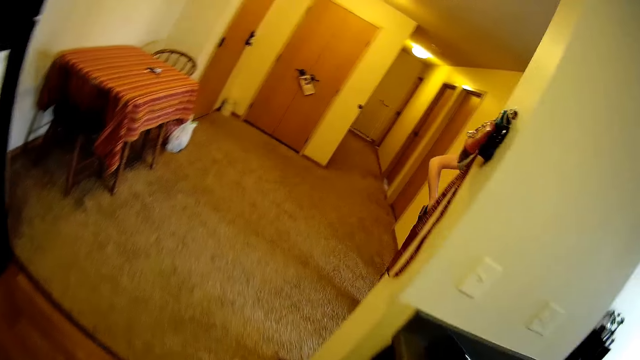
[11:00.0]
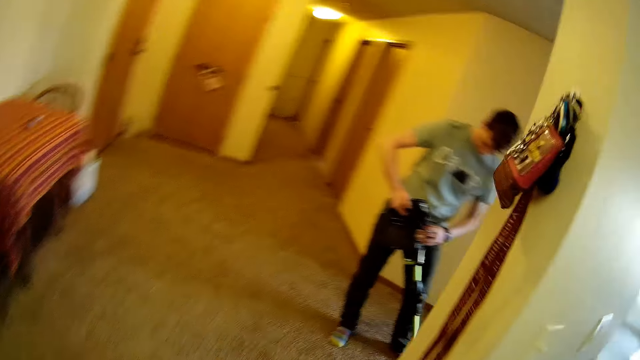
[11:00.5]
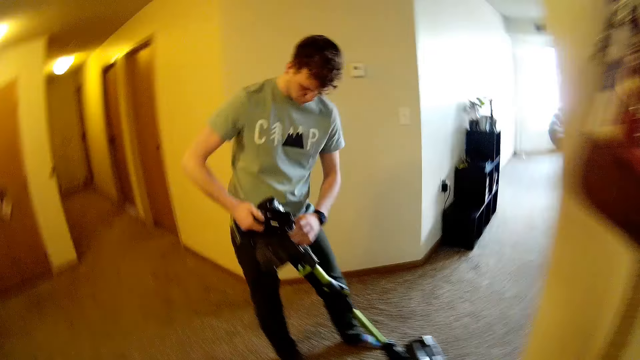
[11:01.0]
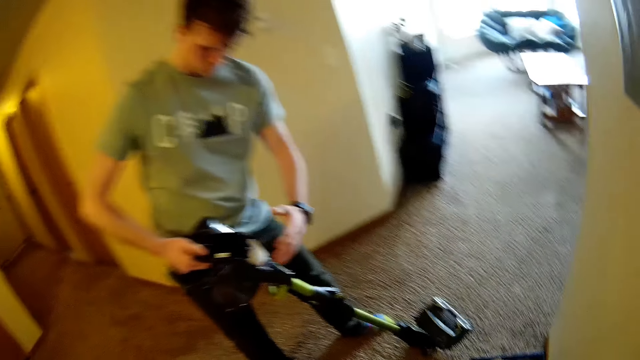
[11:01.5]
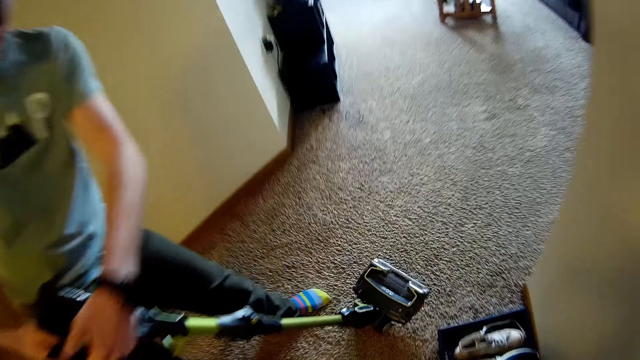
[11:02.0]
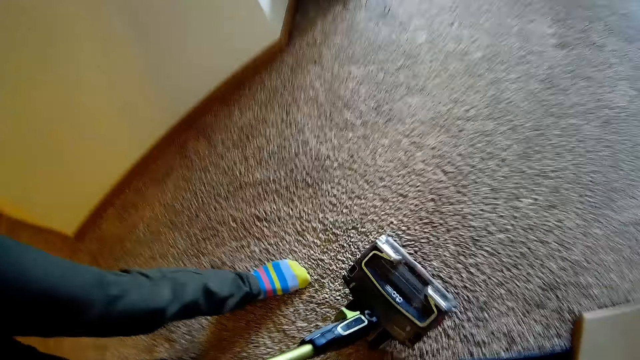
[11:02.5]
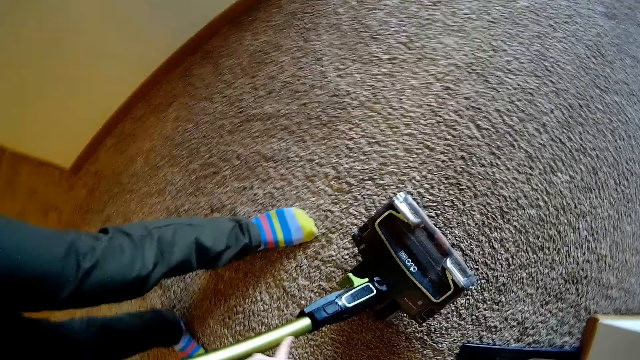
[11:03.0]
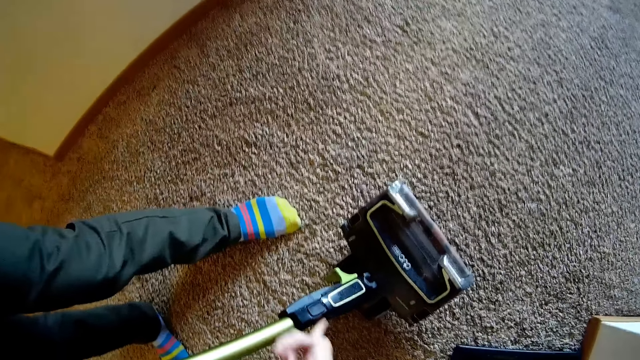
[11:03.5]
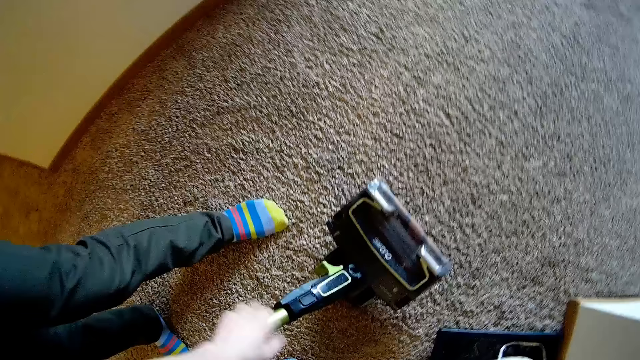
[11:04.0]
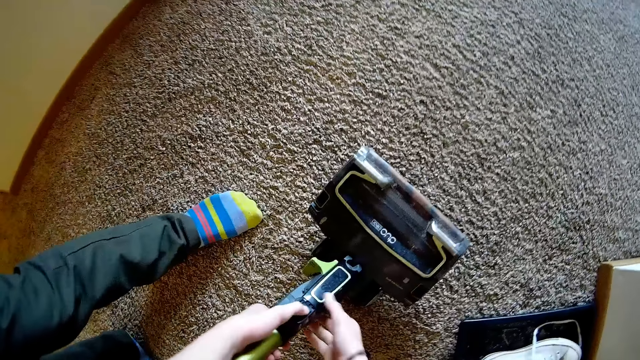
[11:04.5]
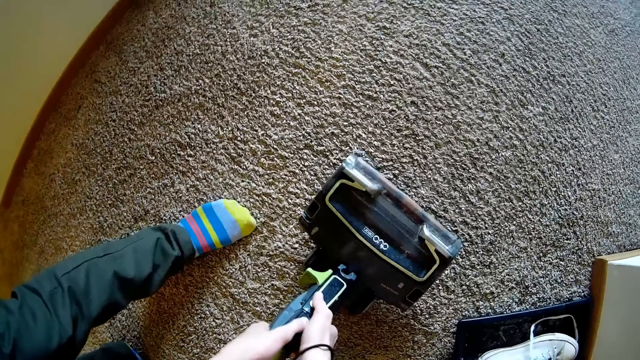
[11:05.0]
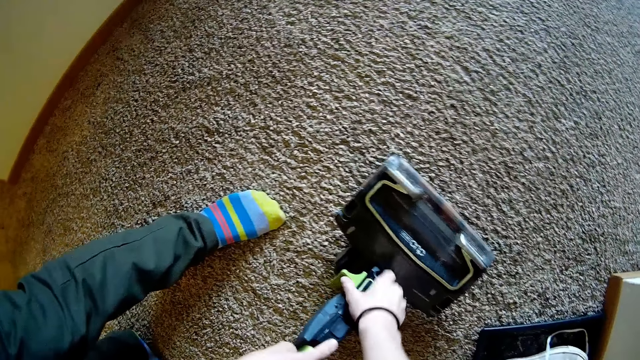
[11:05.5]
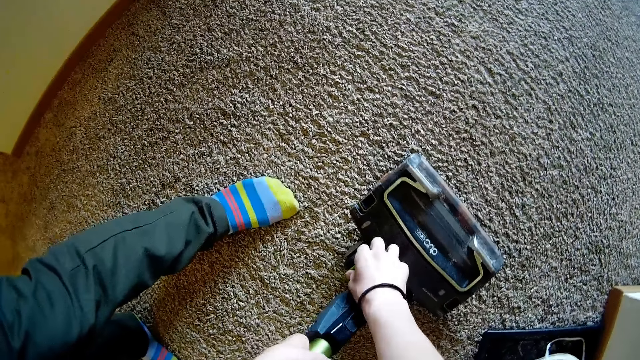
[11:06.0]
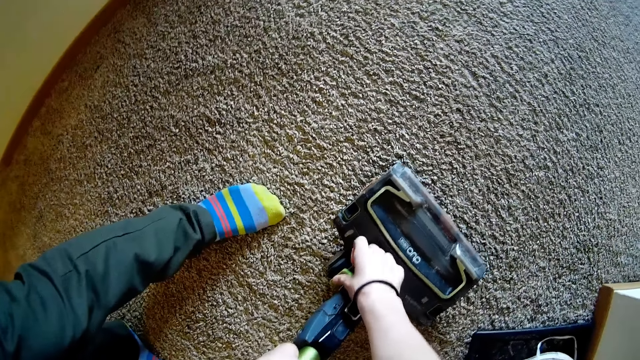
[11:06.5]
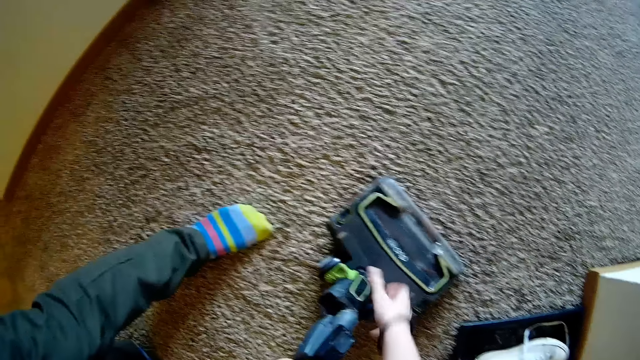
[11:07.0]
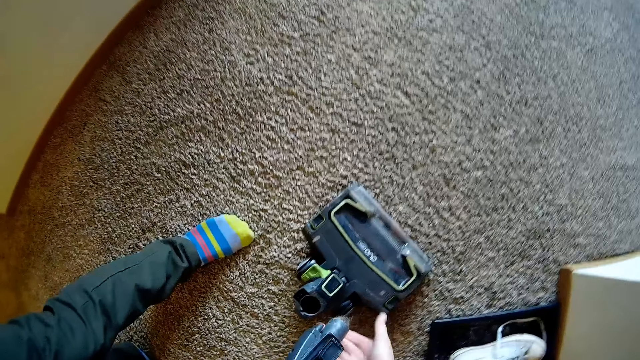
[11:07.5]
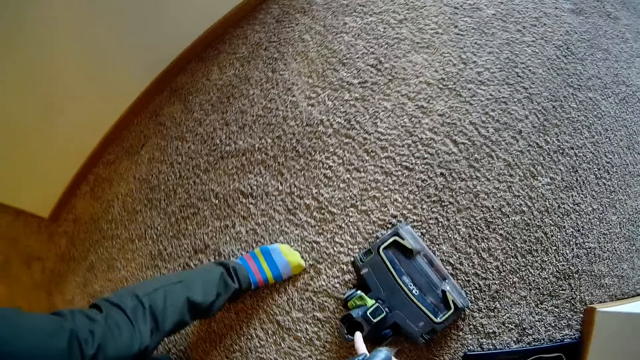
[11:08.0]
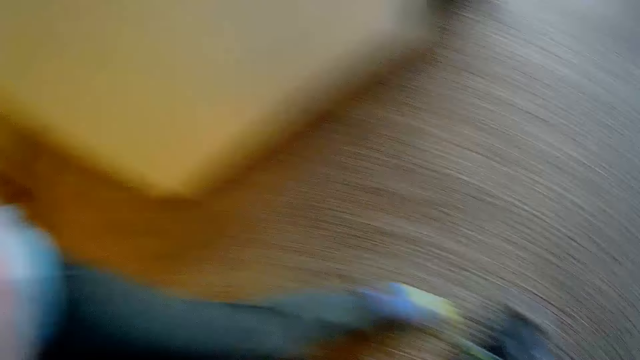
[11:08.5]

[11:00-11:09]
The man stands with the cordless vacuum cleaner. The man fixes the vacuum cleaner. The camera wearer holds the reach wand of the cordless vacuum cleaner with his left hand. He holds the lower removable handheld of the cordless vacuum cleaner with his right hand. He detaches the multi-surface floor nozzle from the removable handheld of the cordless vacuum cleaner with his hands.

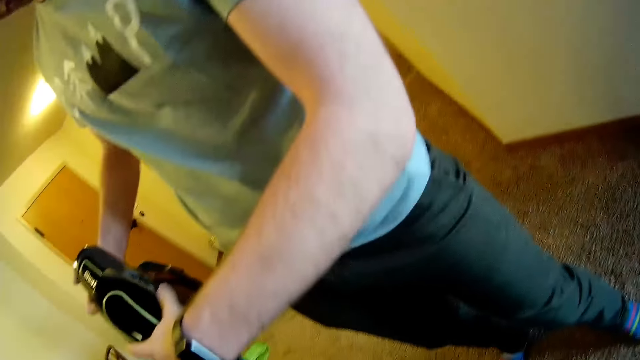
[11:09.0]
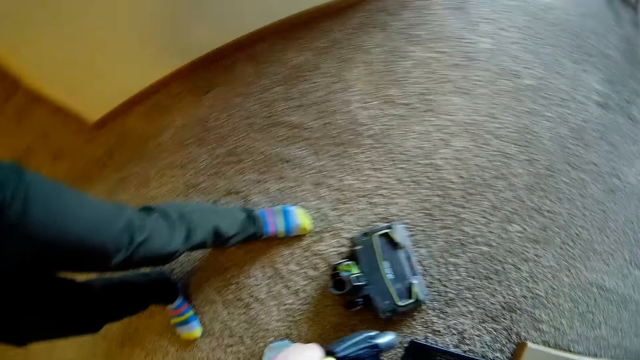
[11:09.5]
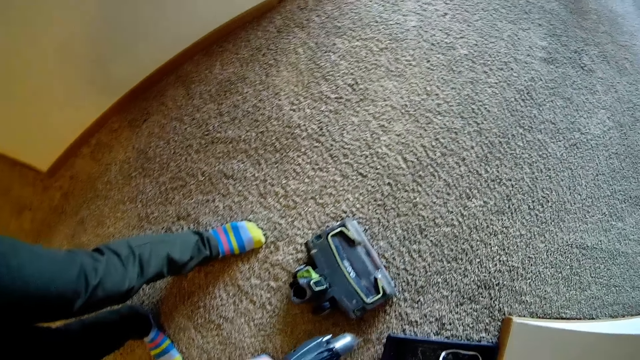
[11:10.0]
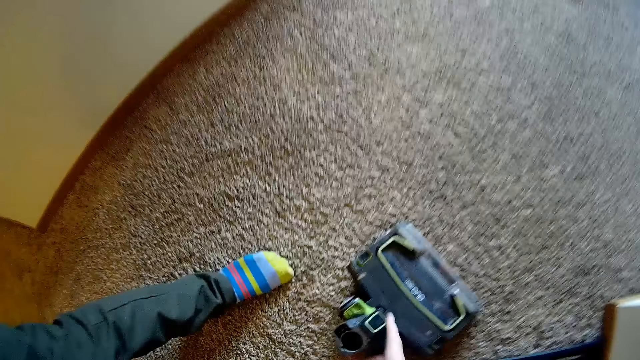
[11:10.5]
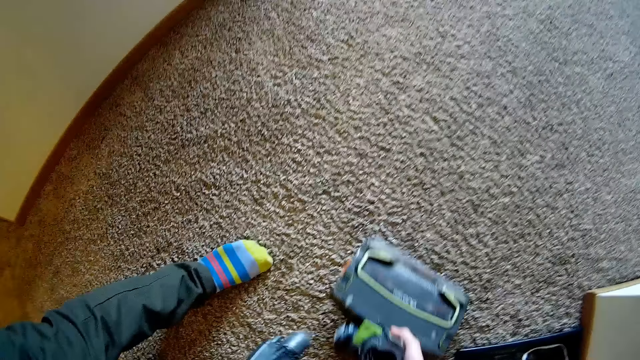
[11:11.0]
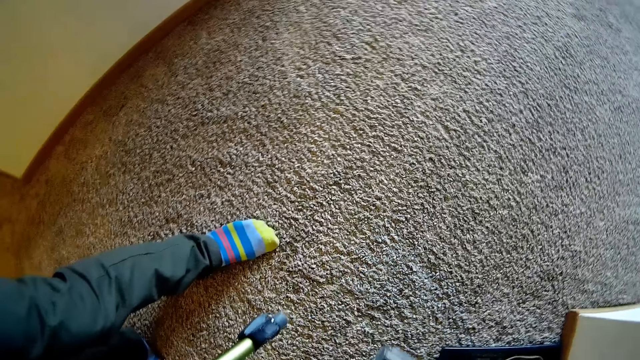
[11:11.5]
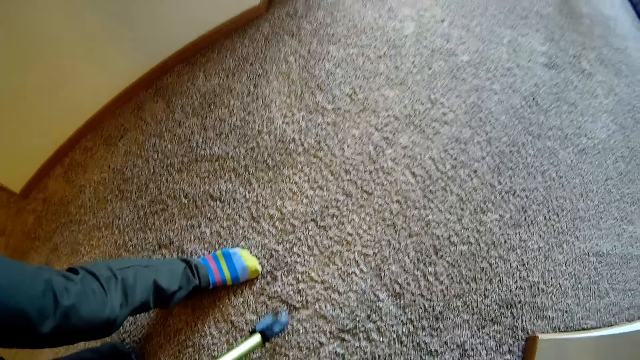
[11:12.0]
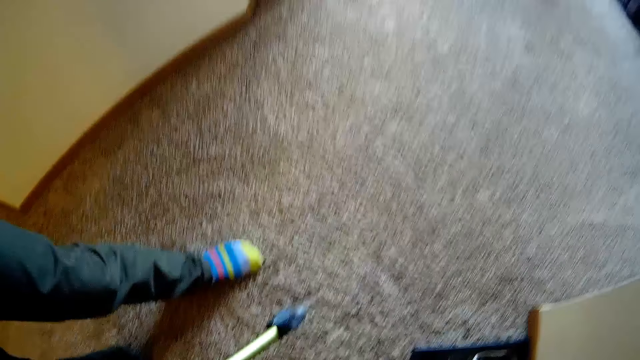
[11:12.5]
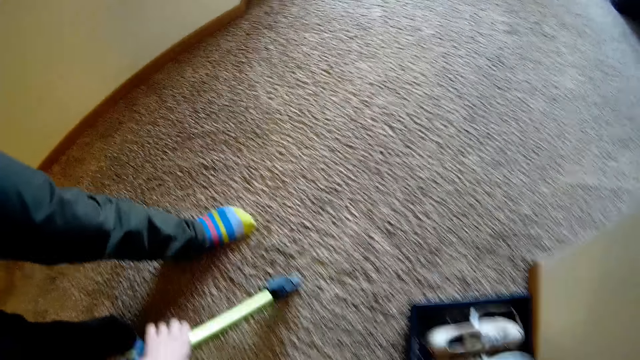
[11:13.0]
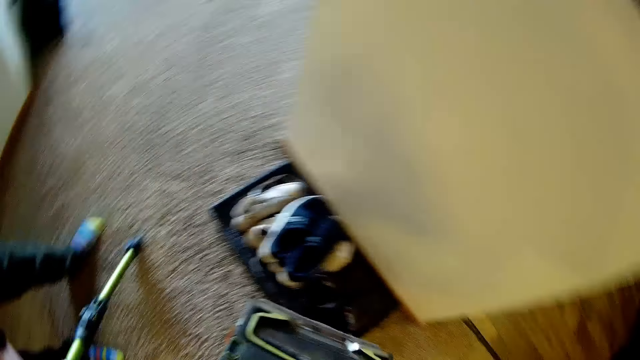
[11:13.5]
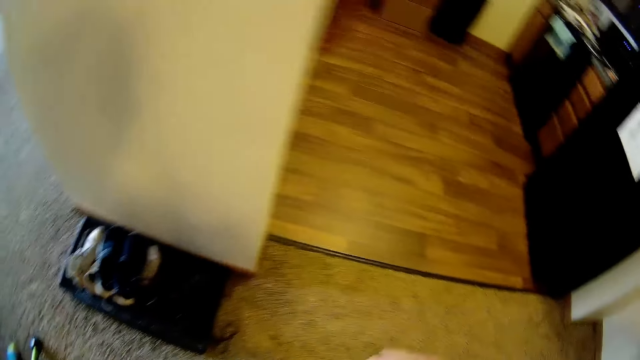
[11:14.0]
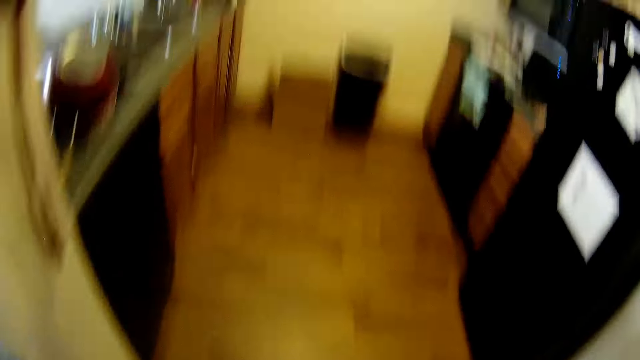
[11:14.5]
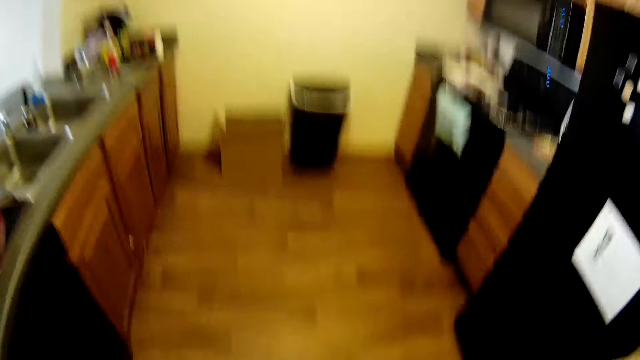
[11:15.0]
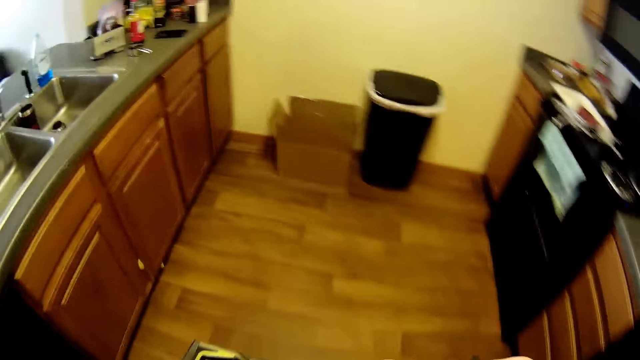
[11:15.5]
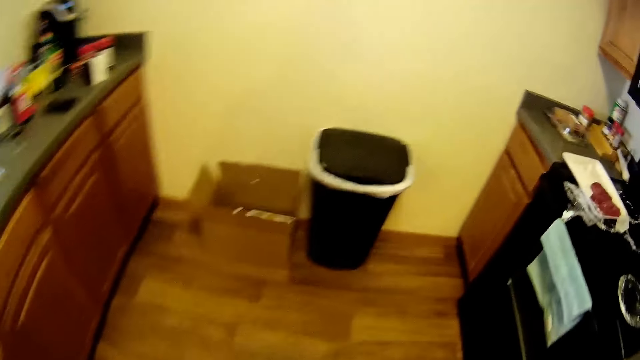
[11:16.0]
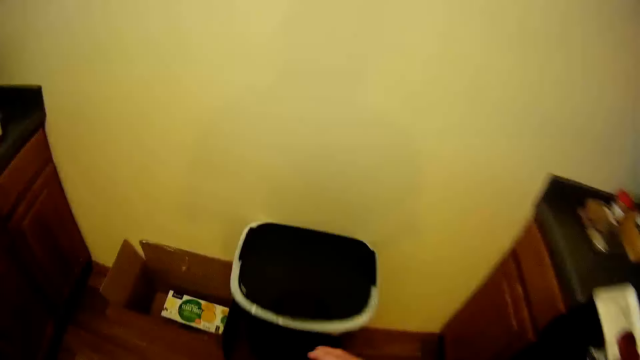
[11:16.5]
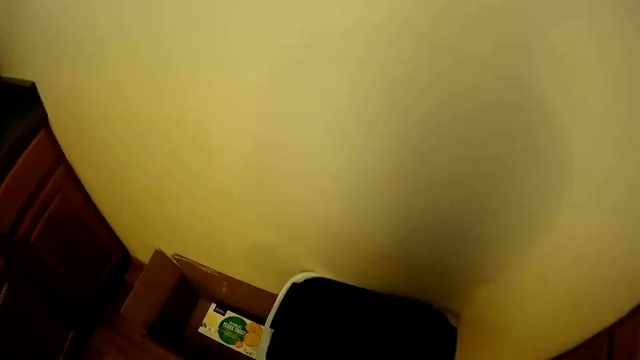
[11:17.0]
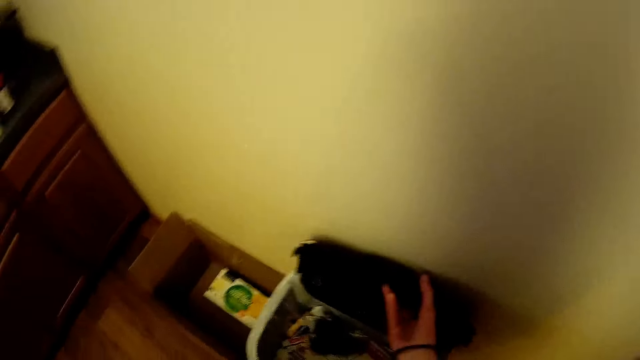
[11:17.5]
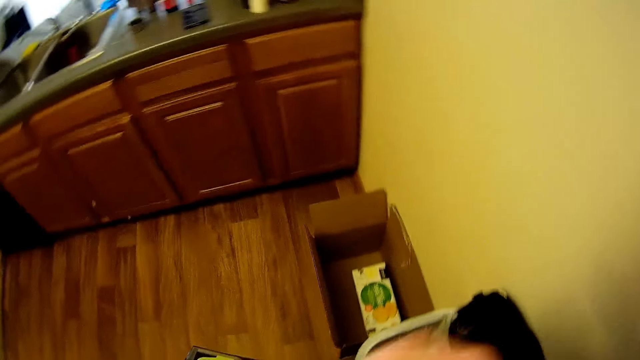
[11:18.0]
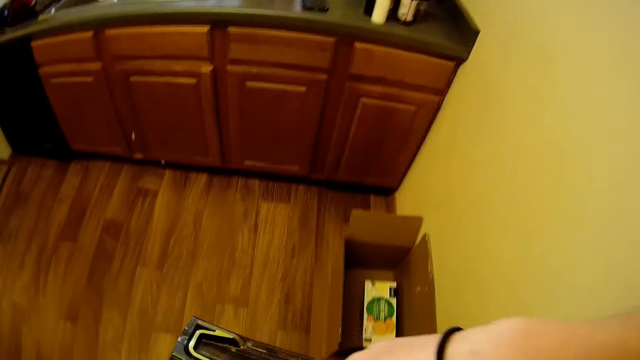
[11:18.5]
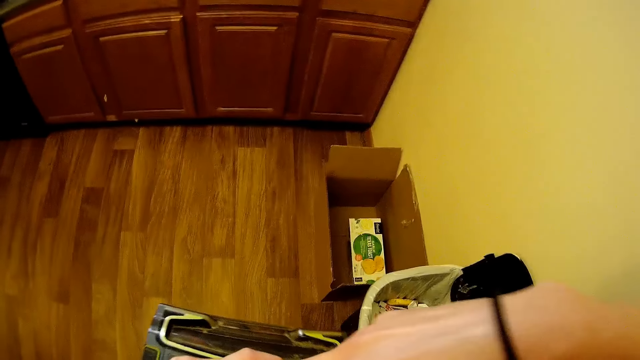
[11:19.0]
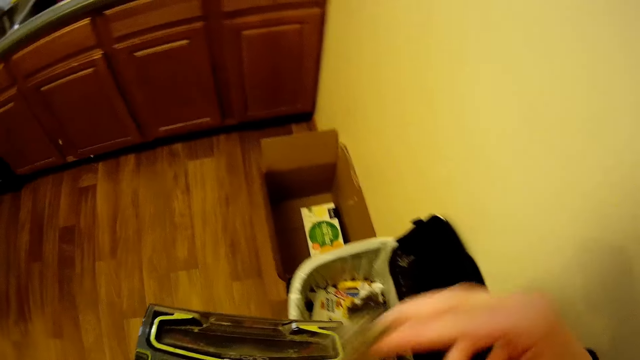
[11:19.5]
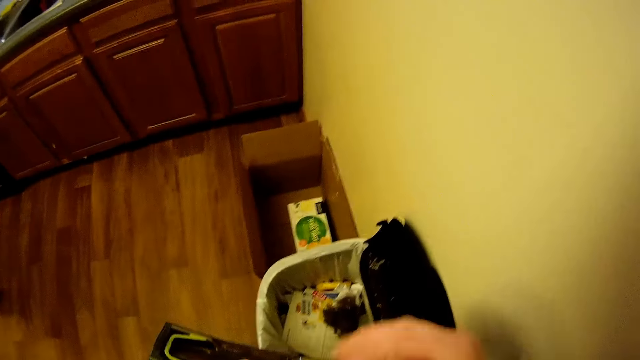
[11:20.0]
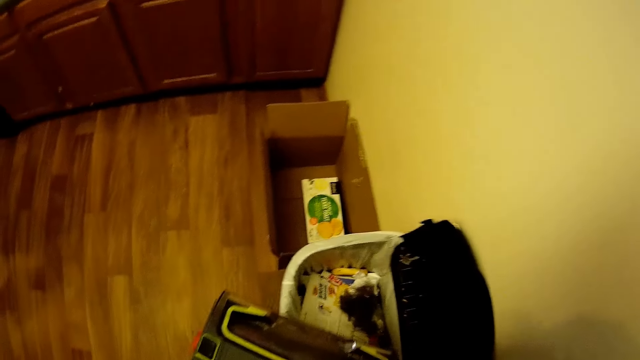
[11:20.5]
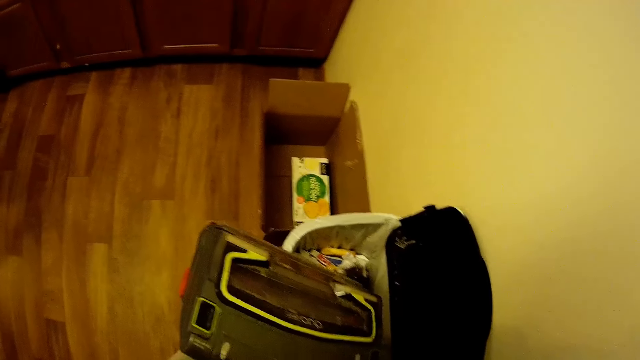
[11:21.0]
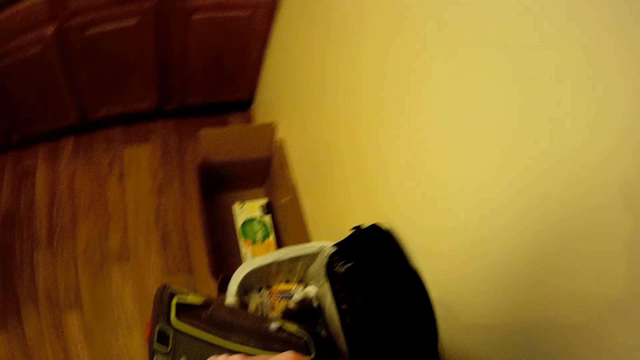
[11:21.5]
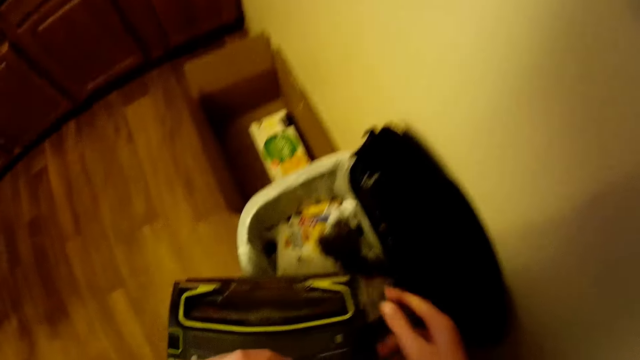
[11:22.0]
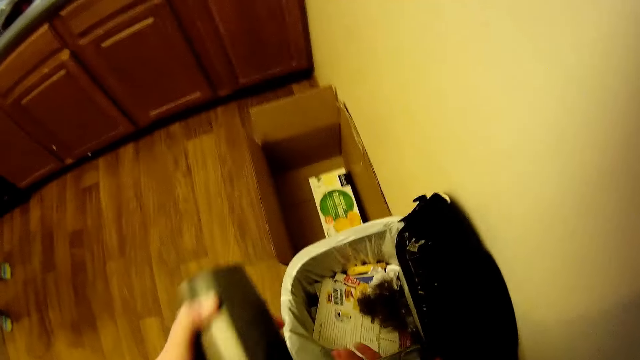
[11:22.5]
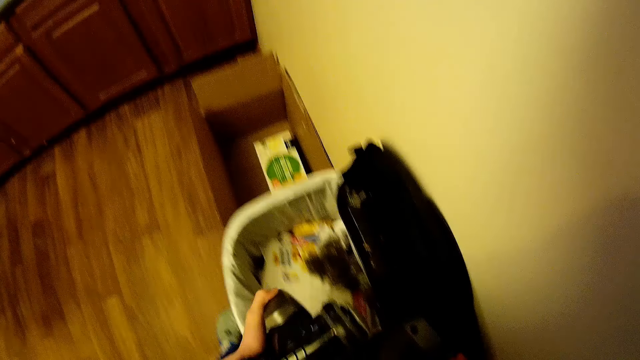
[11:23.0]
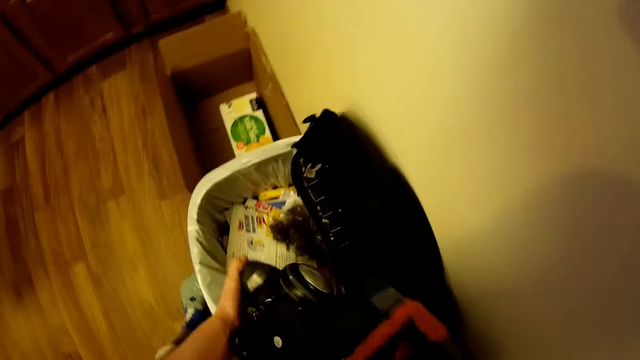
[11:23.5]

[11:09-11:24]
The camera wearer picks up the multi-surface floor nozzle from the floor with his right hand. He walks towards a trash can in the kitchen. He opens the trash can with his right hand. He empties dirt inside the multi-surface floor nozzle into the trash can with his hands.
